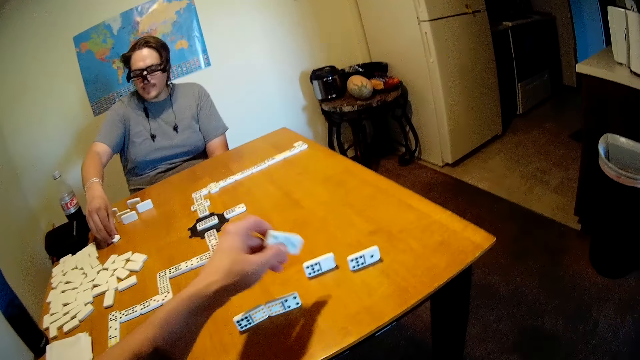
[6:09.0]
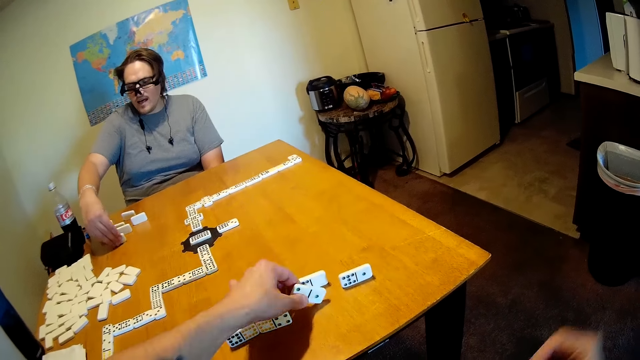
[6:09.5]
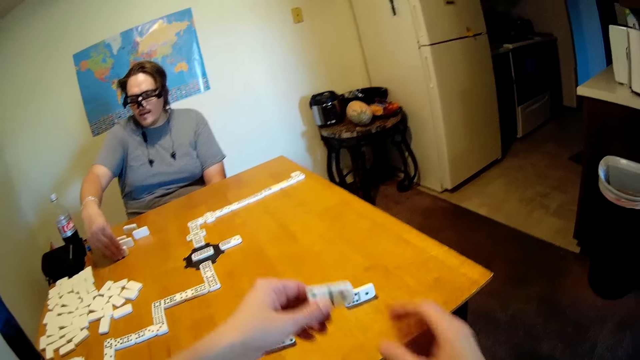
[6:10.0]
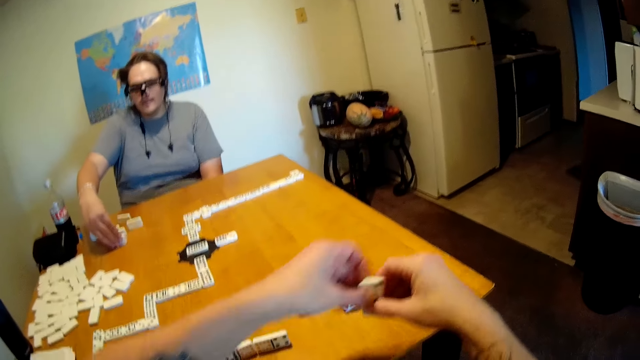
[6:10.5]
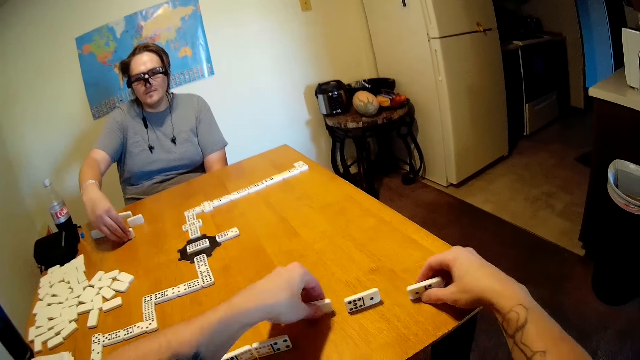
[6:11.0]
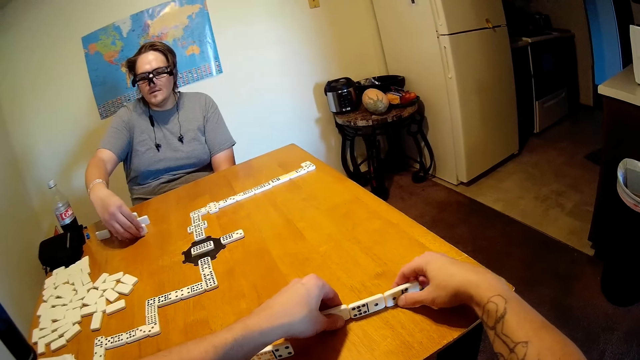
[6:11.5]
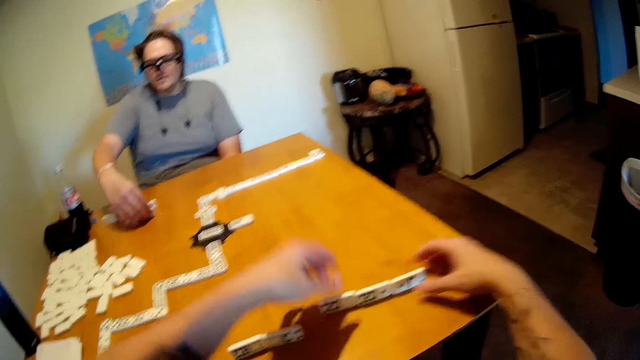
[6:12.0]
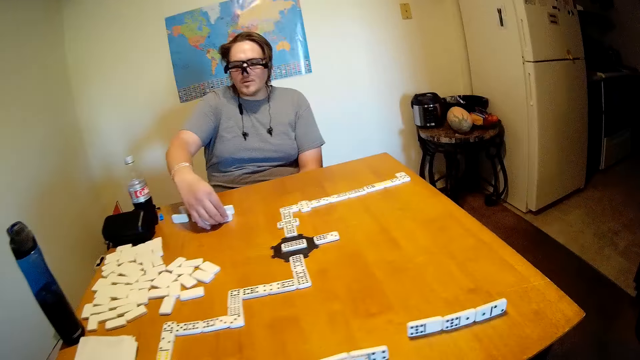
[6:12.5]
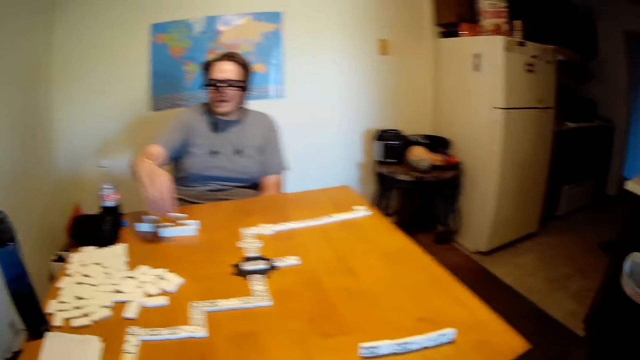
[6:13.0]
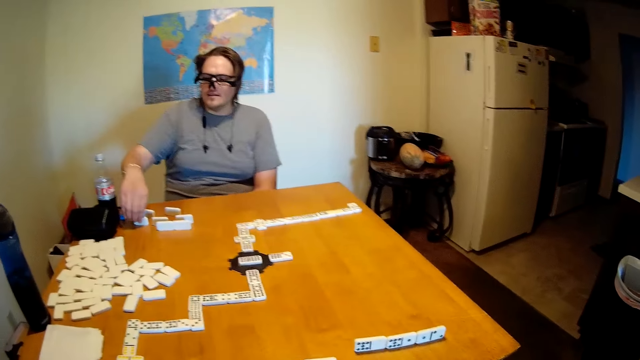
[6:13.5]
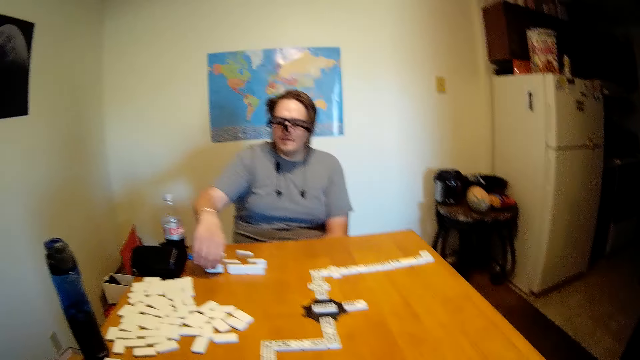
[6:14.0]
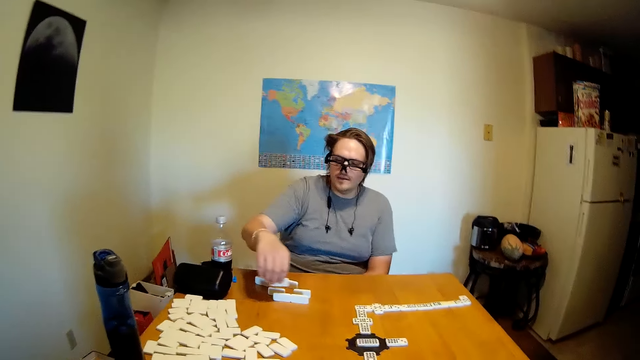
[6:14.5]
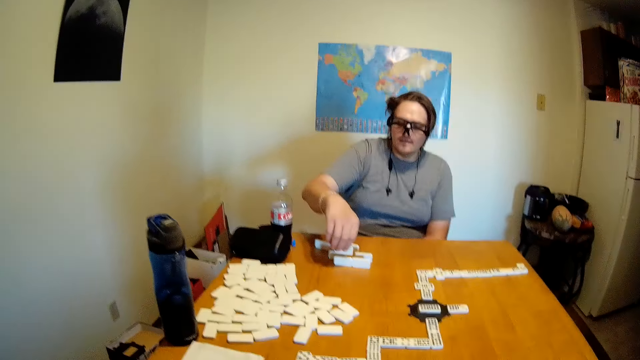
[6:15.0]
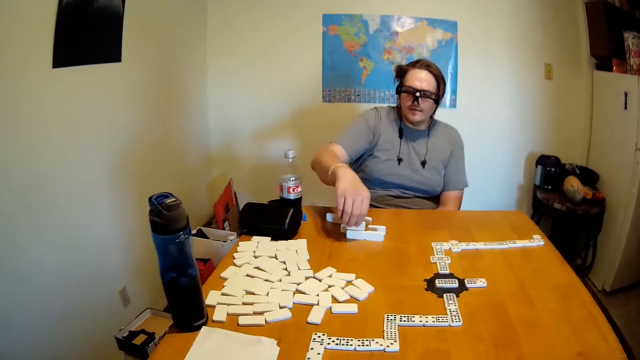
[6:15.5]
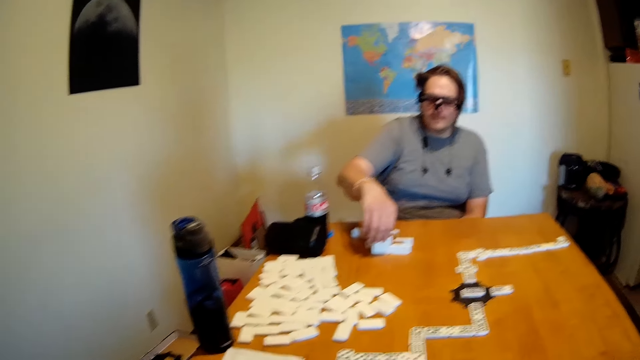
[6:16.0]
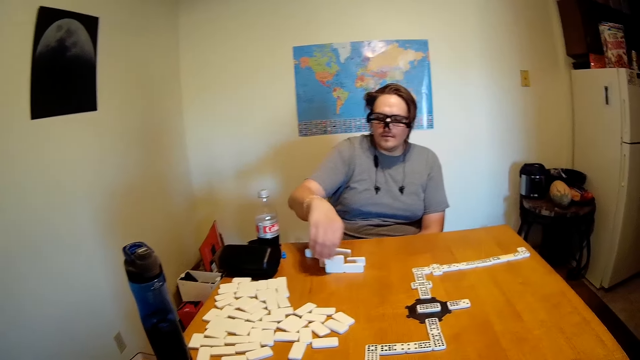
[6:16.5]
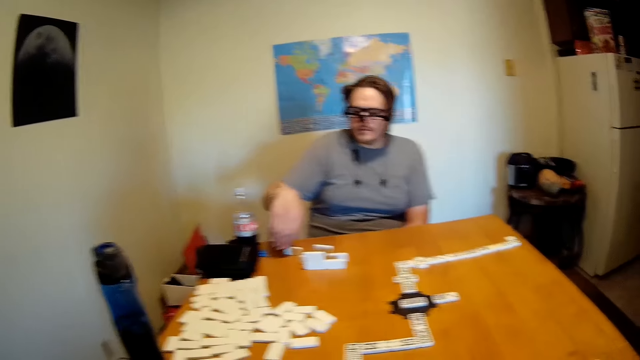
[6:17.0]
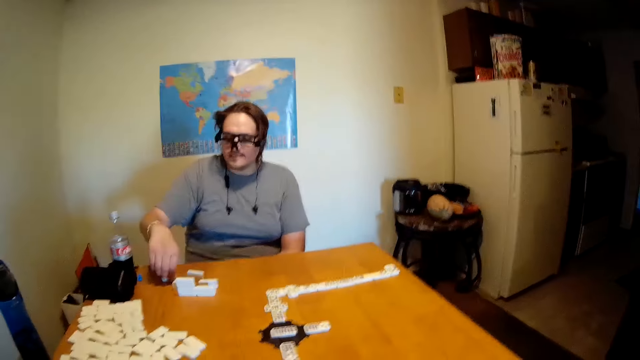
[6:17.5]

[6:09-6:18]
The camera wearer moves their hands around. They arrange the dominoes on the table. They pick up a domino with the other hand. They move the dominoes on the table. They look around.

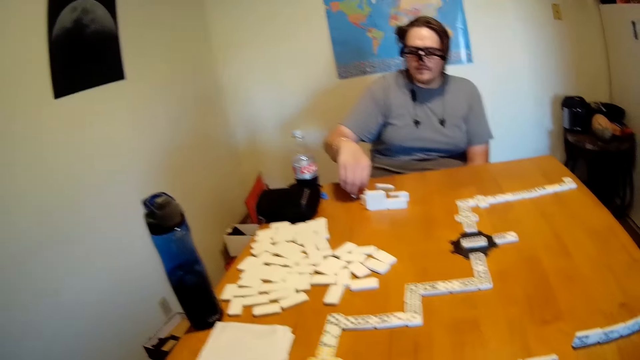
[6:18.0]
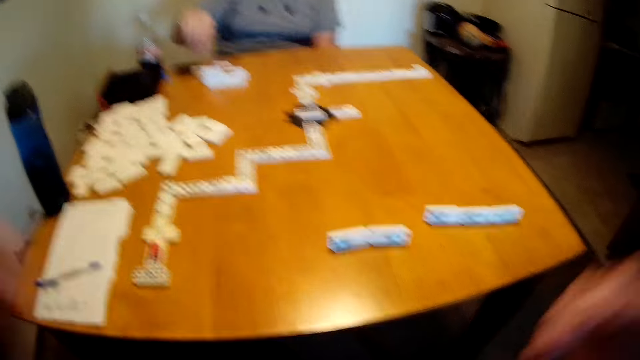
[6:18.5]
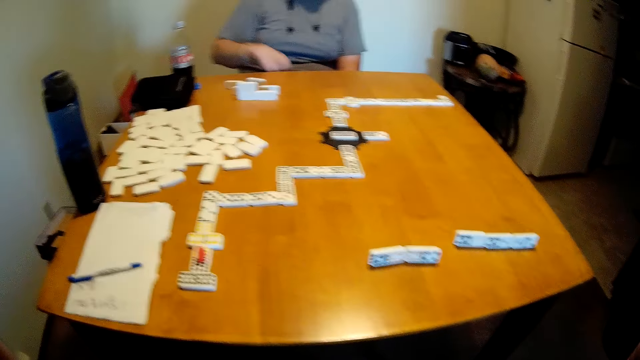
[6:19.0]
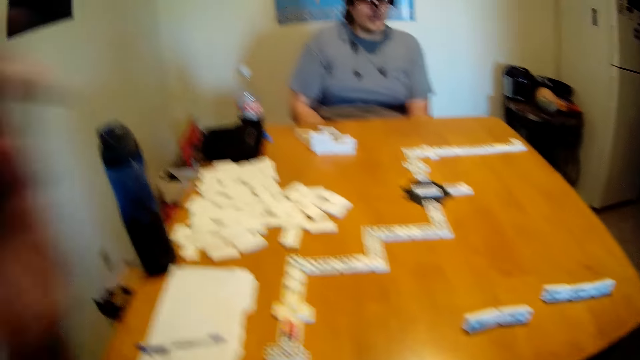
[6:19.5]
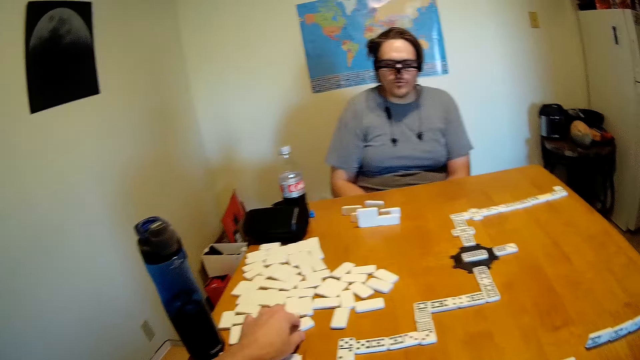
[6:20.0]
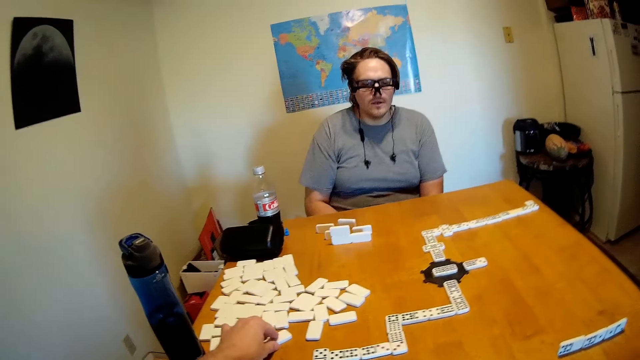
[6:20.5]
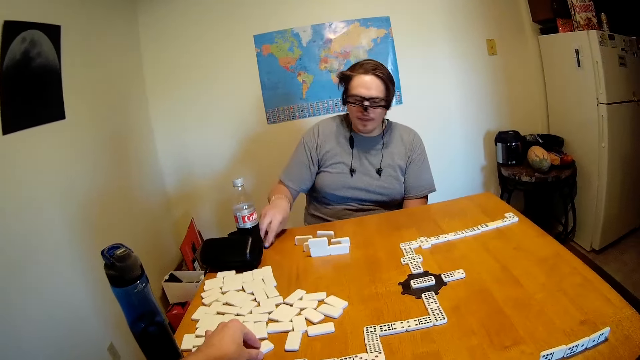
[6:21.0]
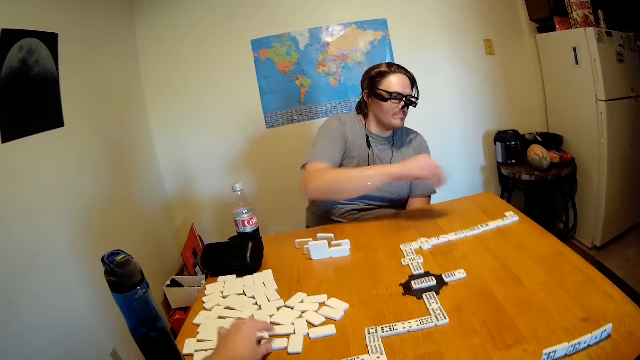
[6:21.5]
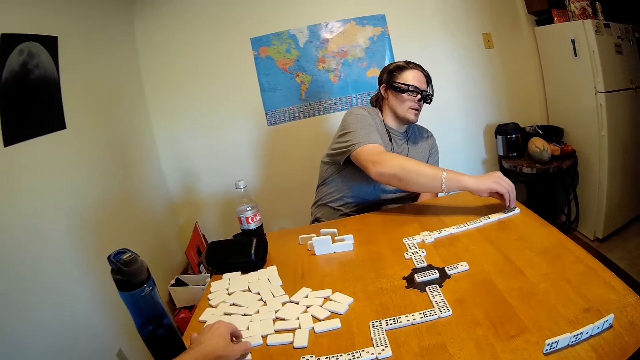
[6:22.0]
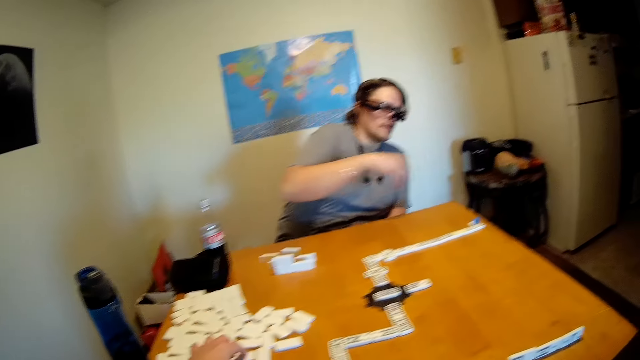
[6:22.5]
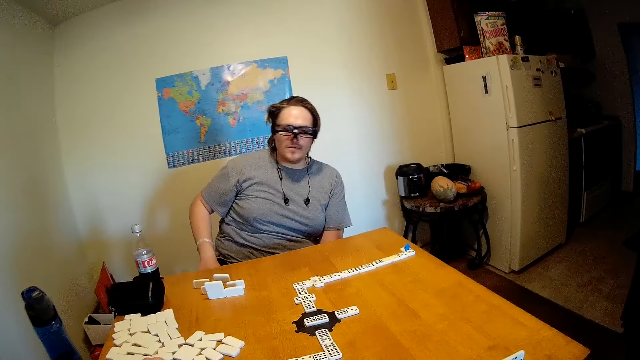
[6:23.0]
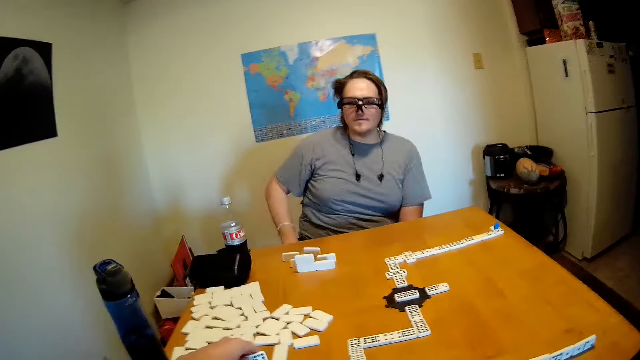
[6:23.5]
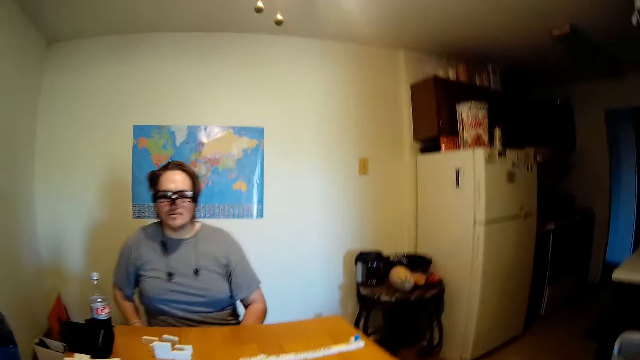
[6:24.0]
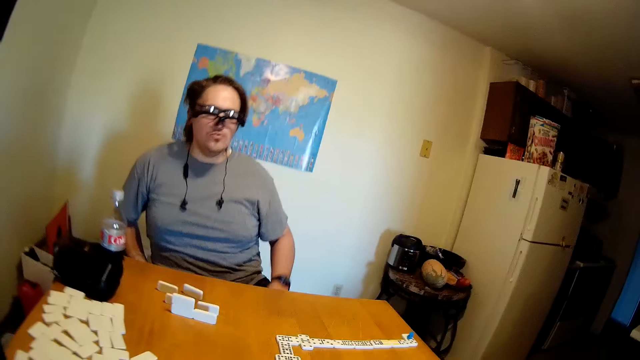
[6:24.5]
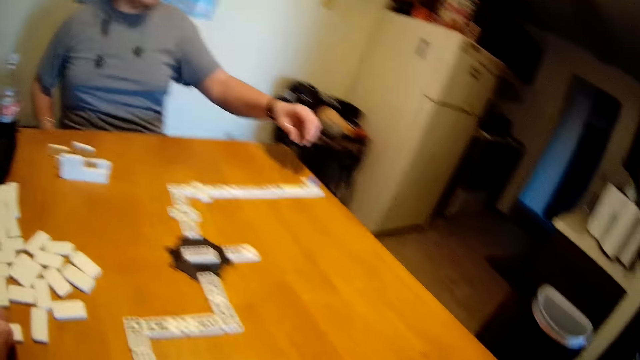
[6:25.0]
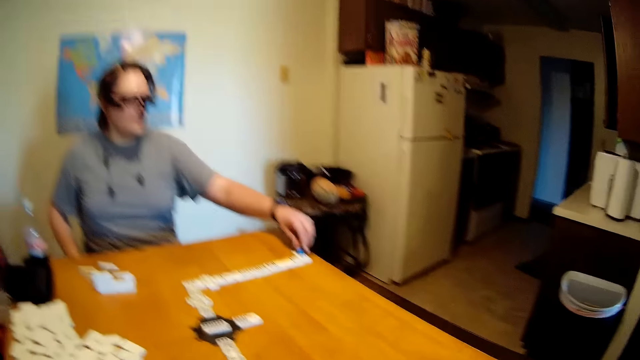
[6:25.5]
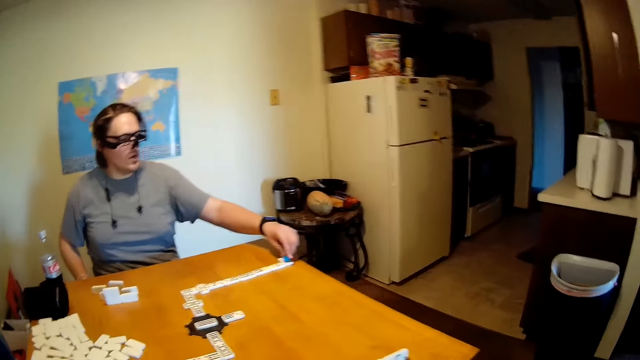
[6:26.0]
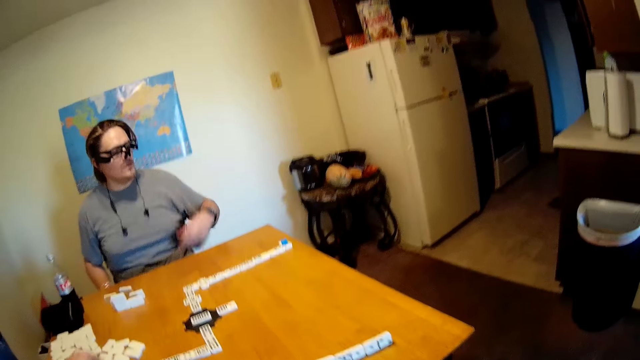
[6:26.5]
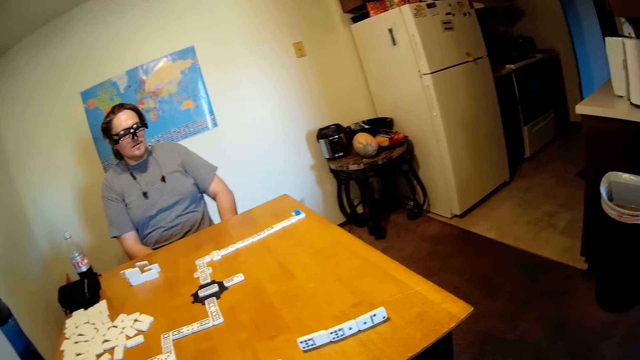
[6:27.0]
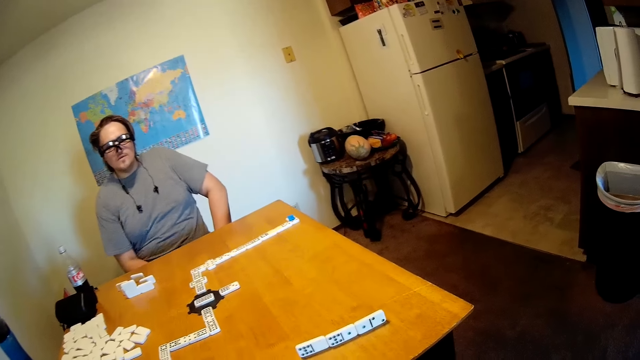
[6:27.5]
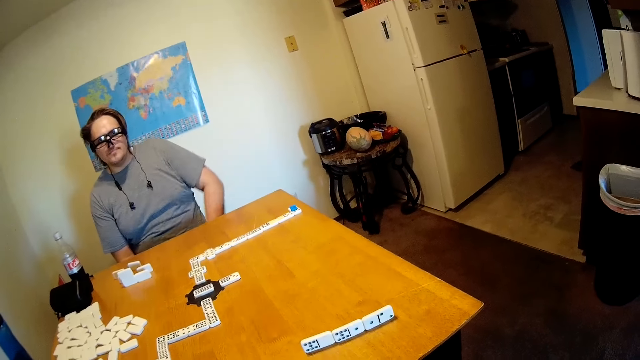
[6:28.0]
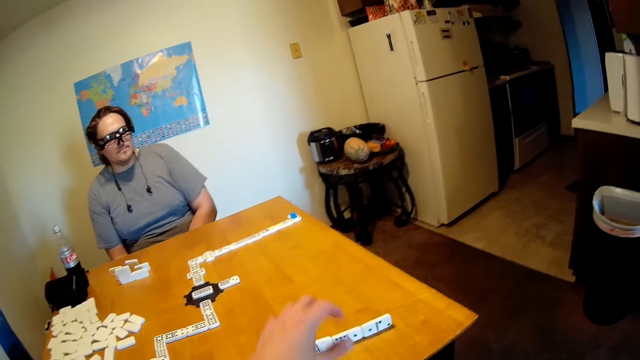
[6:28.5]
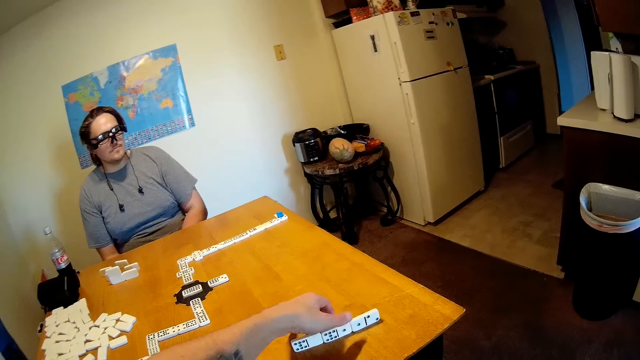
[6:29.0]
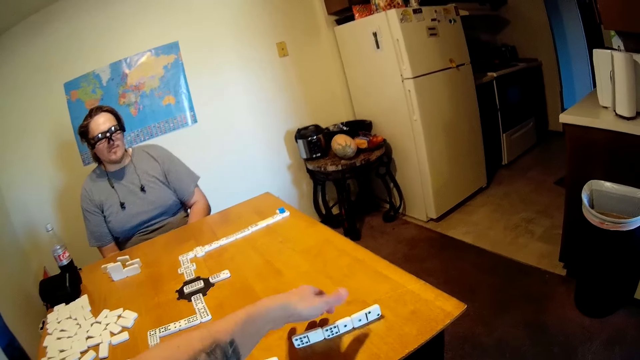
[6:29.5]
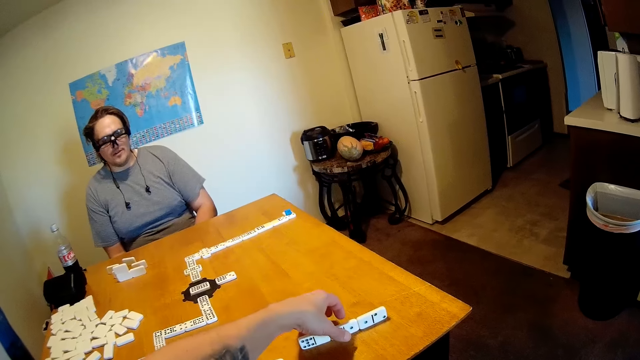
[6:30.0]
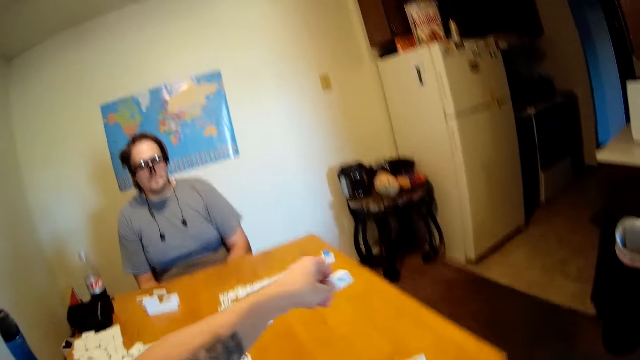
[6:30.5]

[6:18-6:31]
The camera wearer moves their hands around. A man looks around. The camera wearer moves a domino on the table. The man picks up something on the table, puts something on the domino, moves his hand backwards, and moves around. The camera wearer looks around. The man moves something on the domino, moves his hand backwards, and looks around. The camera wearer picks up a domino on the table.
